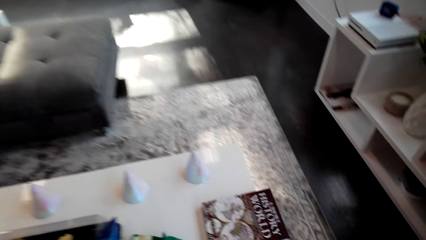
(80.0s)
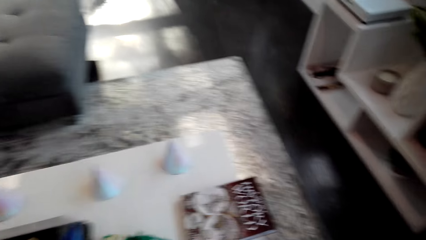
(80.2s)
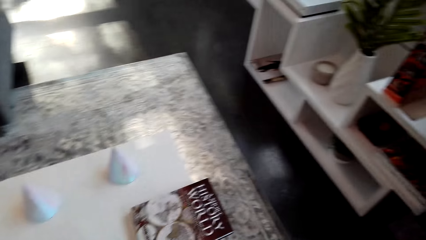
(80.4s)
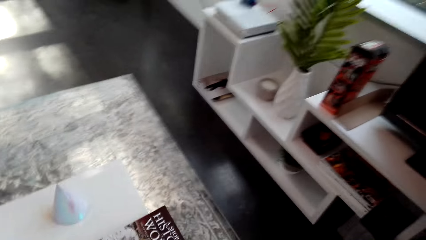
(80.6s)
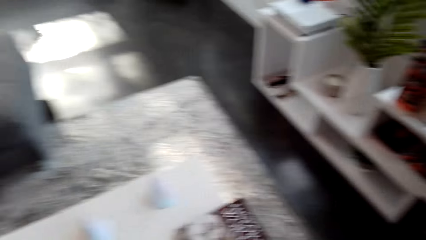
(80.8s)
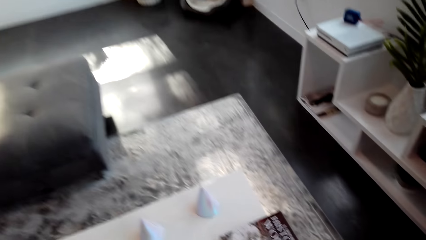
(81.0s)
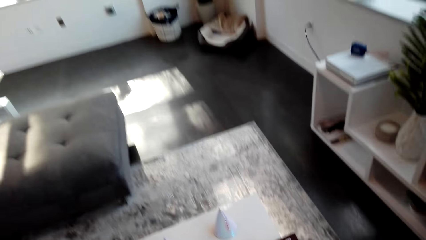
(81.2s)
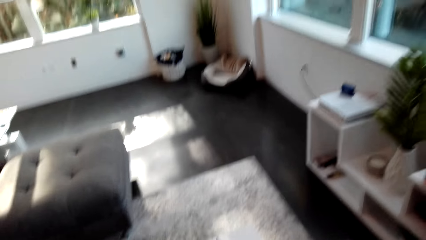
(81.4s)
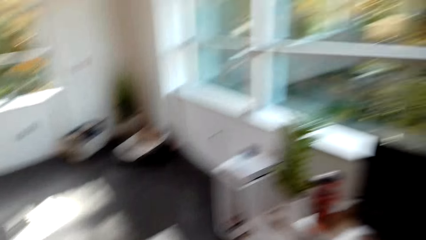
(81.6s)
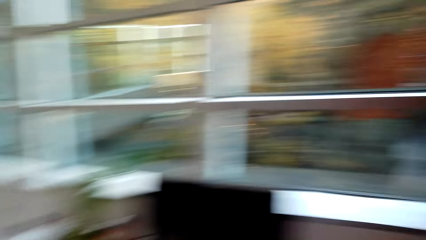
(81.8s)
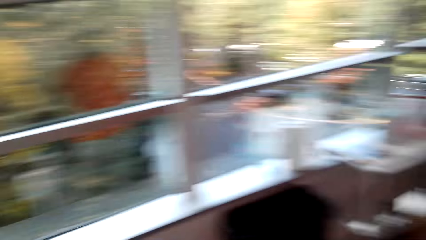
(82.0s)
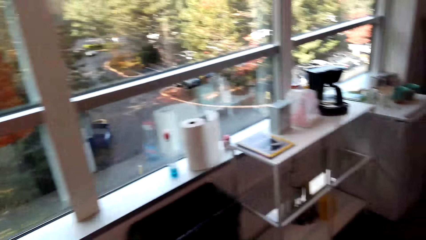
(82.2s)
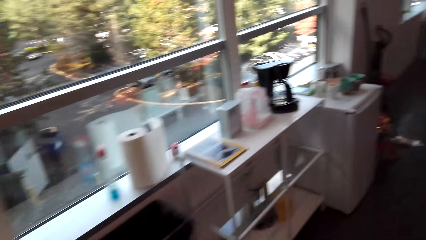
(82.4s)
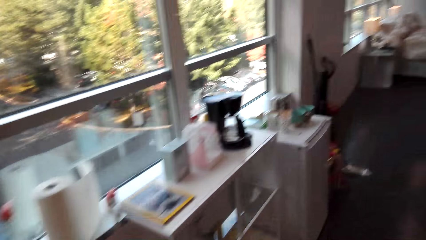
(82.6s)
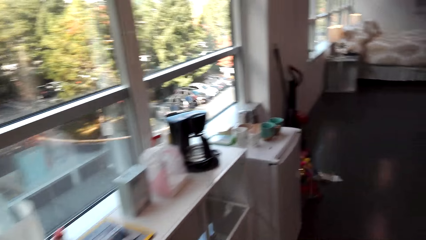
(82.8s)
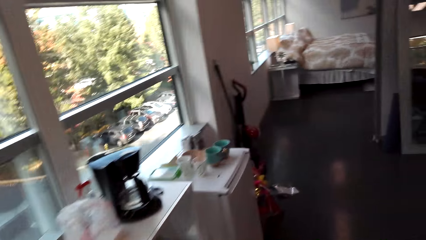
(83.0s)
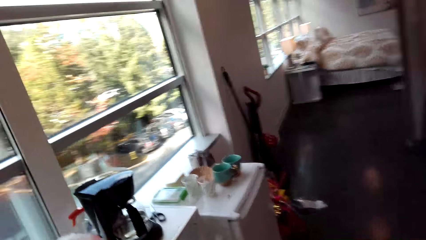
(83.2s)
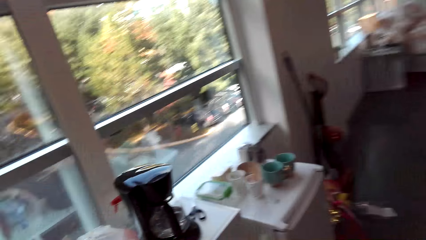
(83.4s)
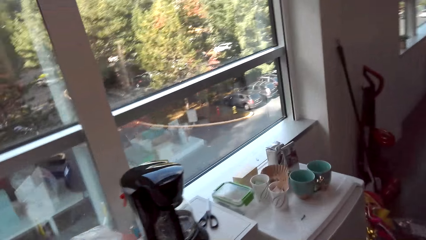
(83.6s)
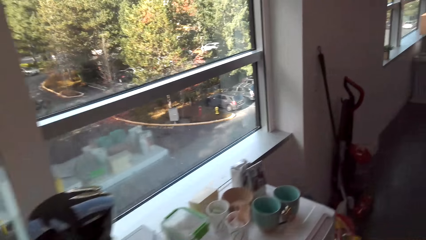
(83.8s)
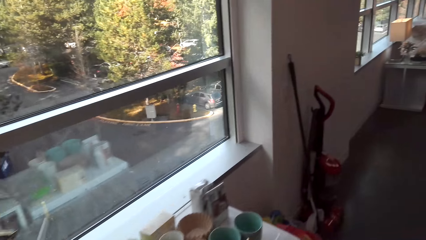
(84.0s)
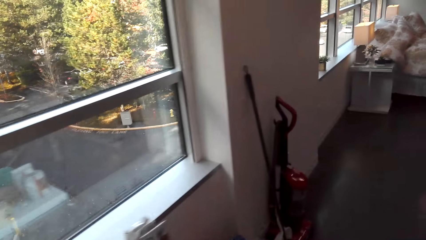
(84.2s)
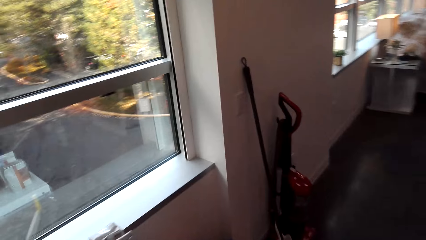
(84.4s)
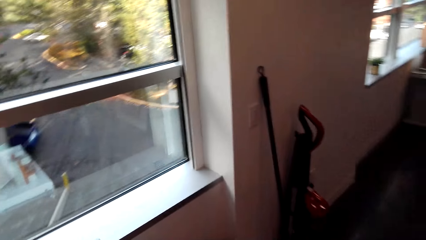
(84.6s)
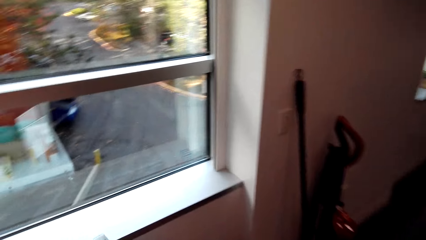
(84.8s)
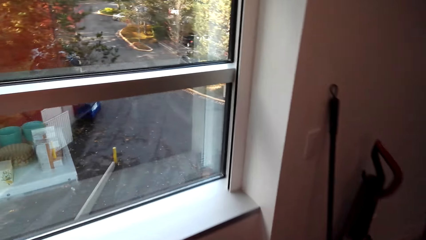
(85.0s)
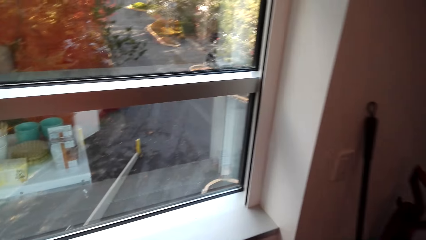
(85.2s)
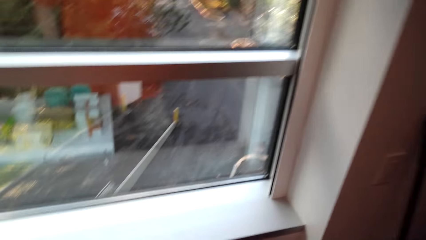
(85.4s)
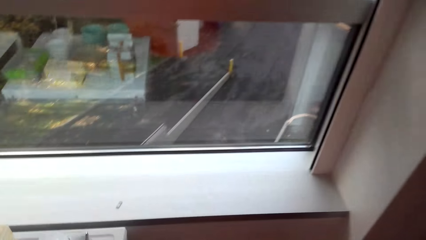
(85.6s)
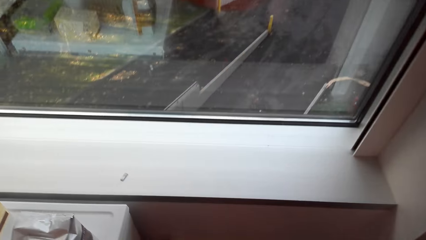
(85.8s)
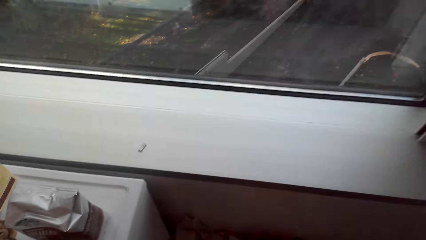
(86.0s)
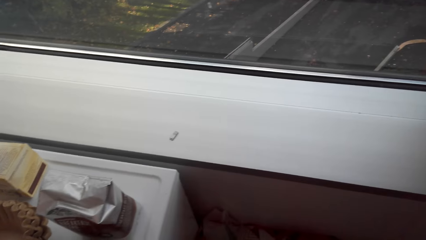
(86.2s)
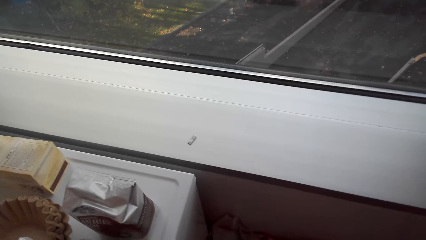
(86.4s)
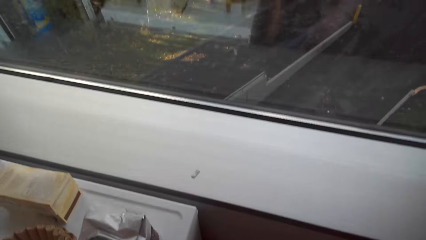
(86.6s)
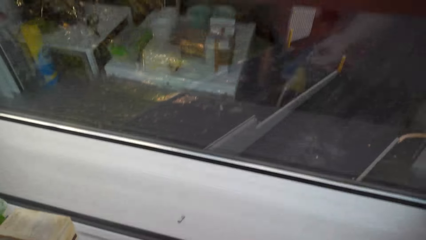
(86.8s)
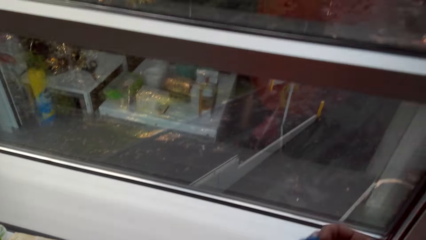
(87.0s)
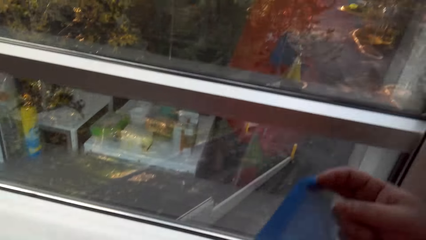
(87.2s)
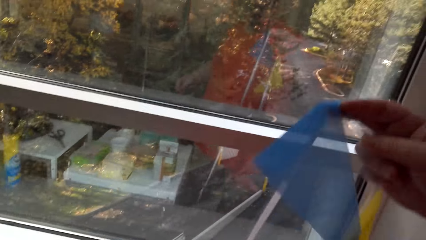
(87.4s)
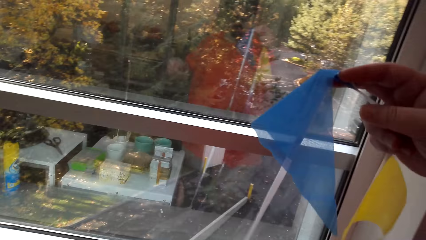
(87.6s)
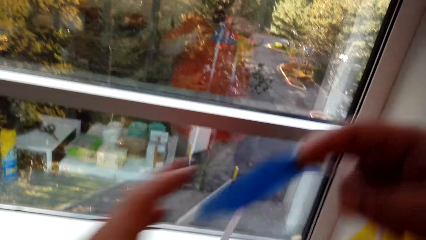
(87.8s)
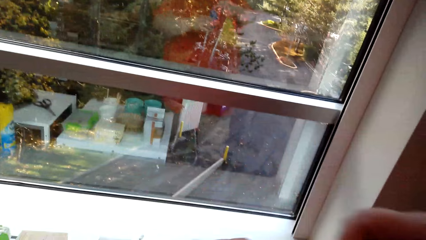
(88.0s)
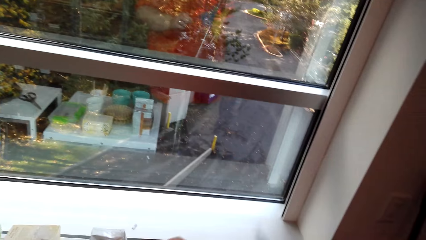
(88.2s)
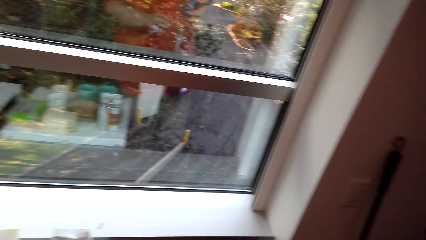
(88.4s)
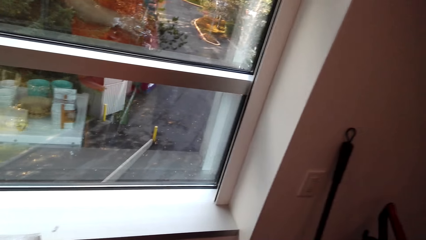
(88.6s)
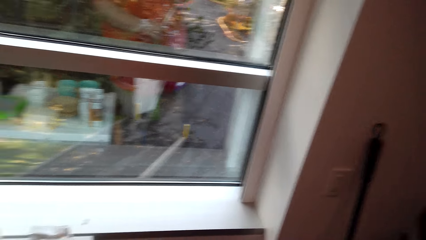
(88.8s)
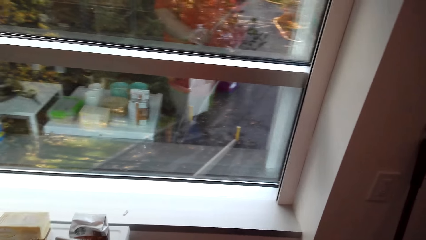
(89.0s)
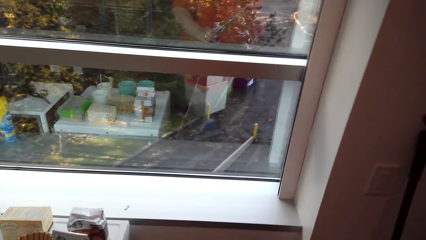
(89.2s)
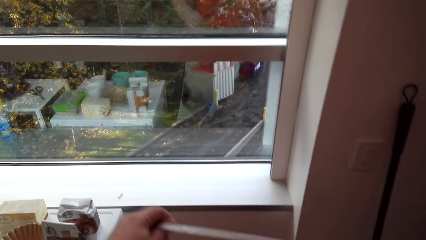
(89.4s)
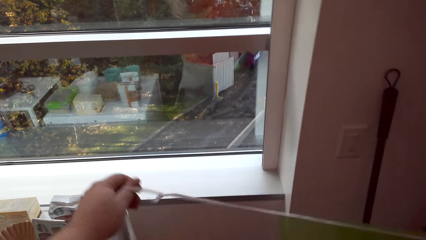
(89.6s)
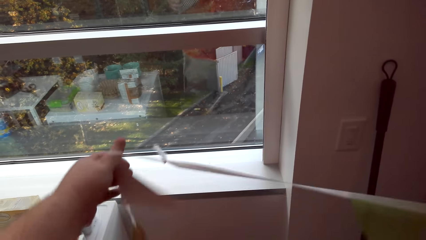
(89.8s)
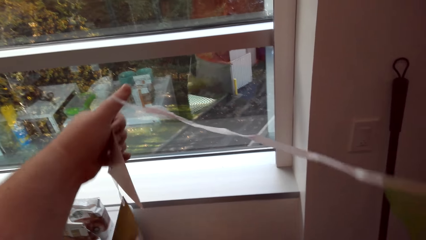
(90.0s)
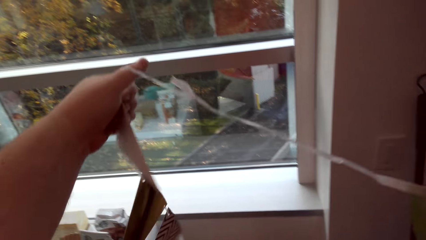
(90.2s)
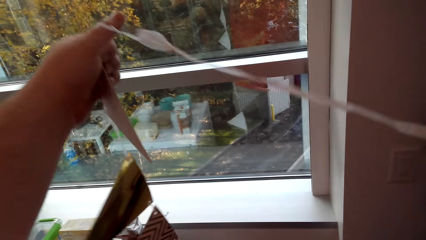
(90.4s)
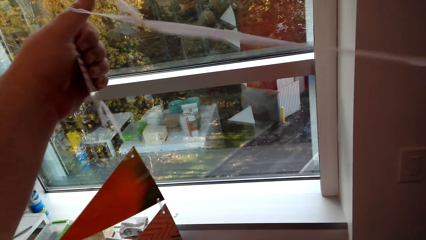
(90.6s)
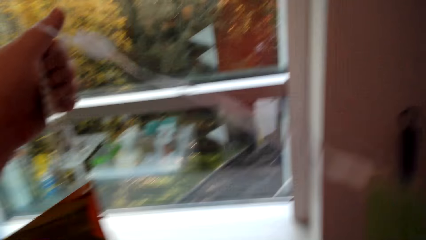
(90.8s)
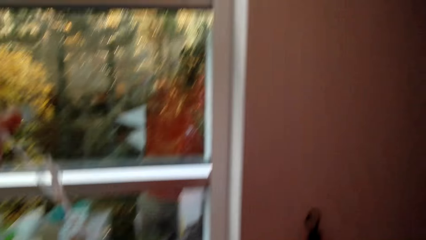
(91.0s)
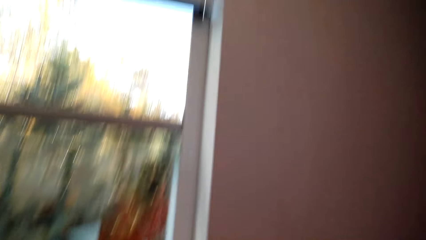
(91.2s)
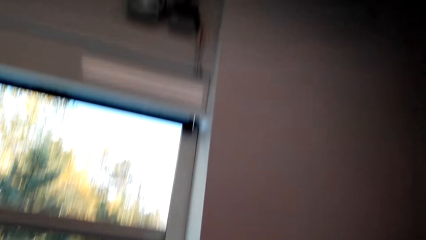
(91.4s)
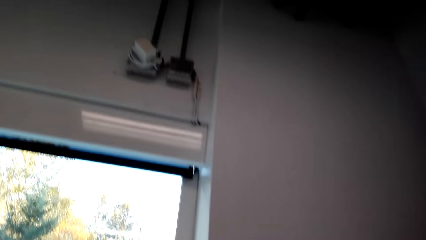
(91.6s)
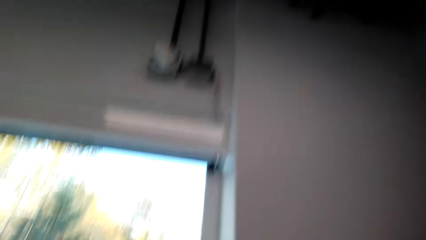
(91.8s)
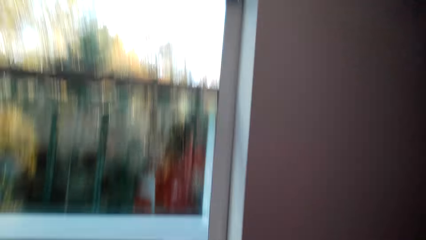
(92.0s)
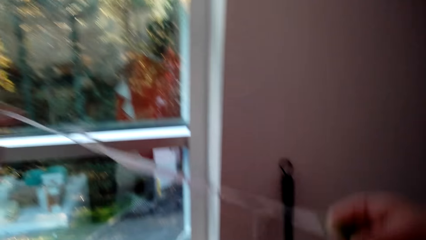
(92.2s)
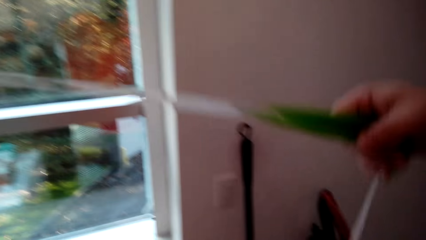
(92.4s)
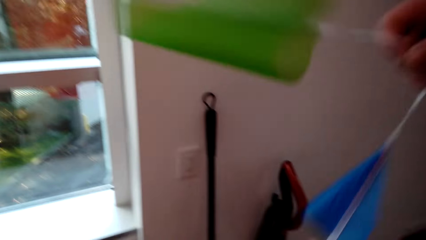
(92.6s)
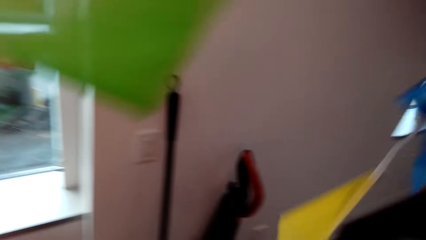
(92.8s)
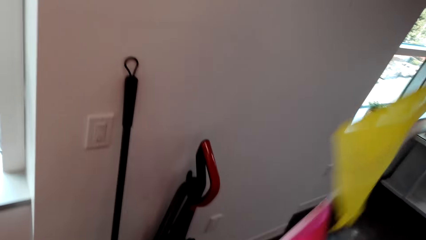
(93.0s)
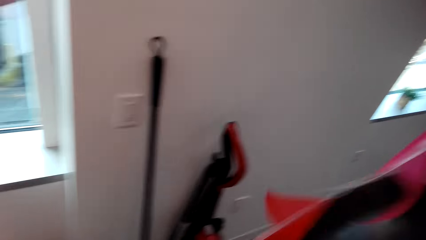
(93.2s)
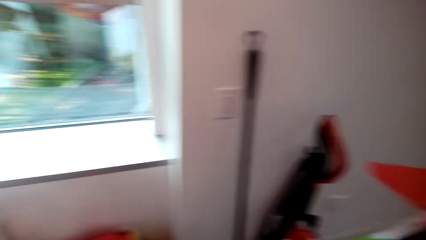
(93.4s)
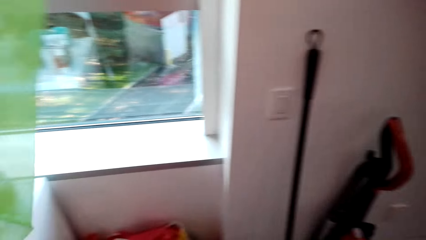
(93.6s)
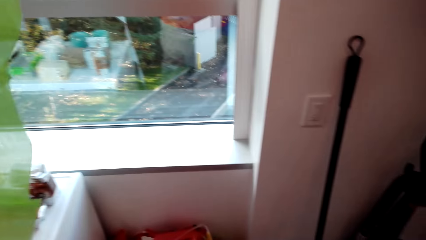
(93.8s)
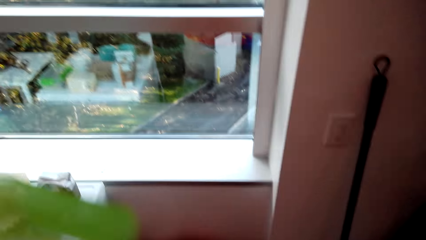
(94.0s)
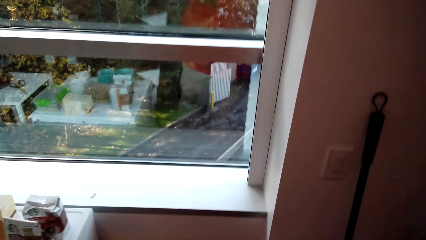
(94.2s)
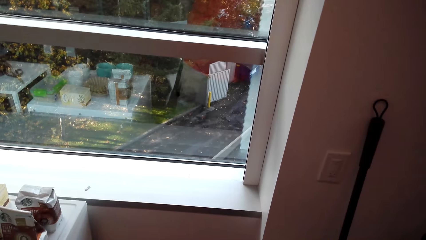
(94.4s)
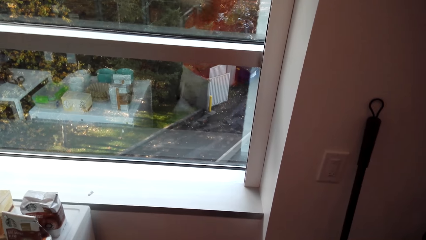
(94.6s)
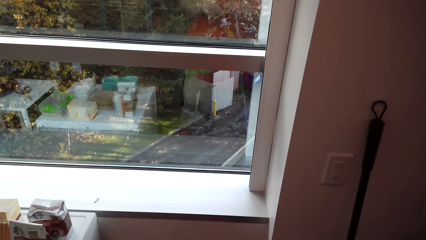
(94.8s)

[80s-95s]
The camera wearer places snacks on the table. They walk around the house. They pick the bunting banner or decoration. They check the decoration.
